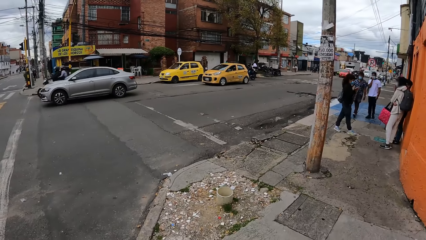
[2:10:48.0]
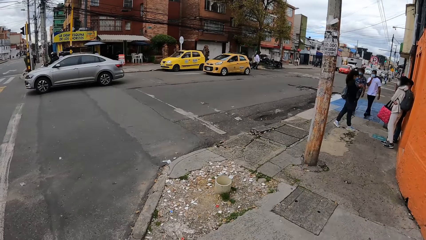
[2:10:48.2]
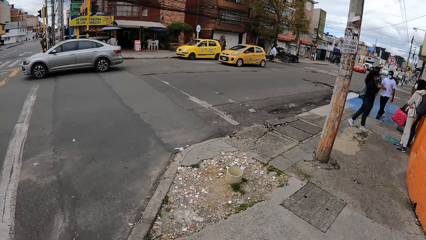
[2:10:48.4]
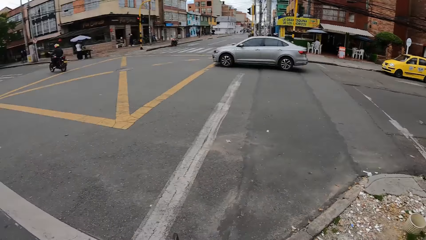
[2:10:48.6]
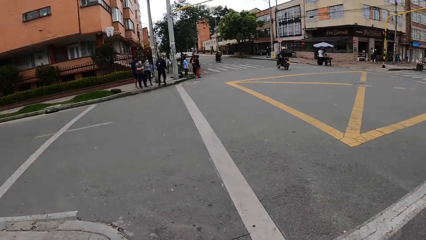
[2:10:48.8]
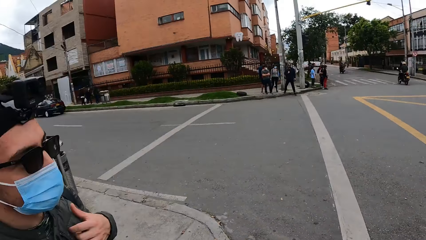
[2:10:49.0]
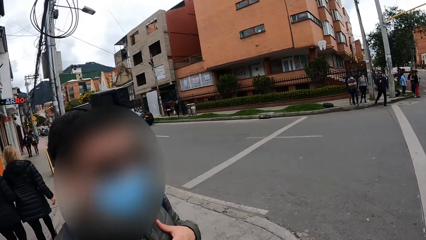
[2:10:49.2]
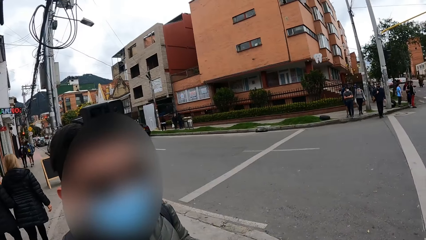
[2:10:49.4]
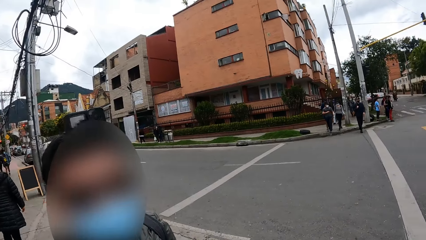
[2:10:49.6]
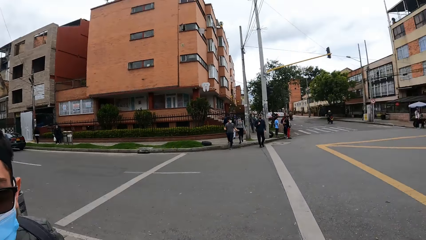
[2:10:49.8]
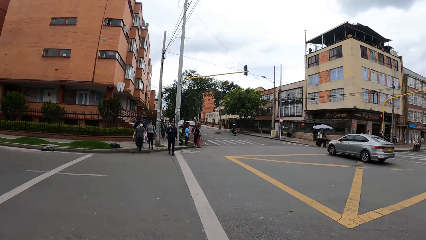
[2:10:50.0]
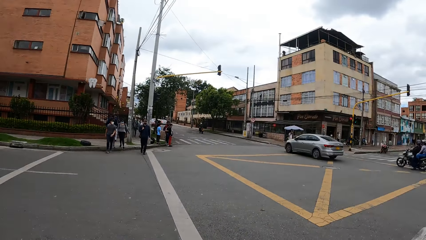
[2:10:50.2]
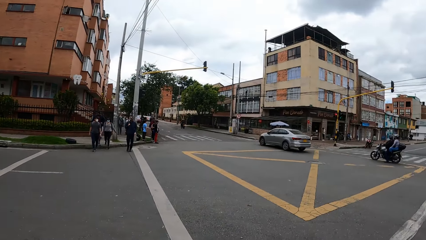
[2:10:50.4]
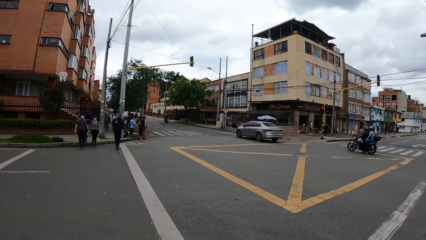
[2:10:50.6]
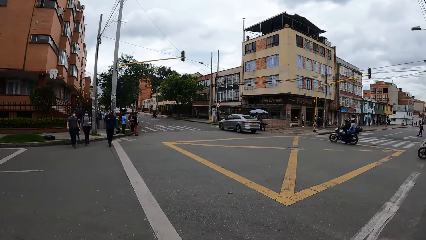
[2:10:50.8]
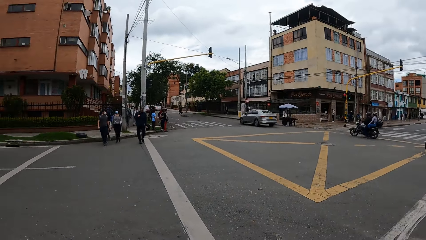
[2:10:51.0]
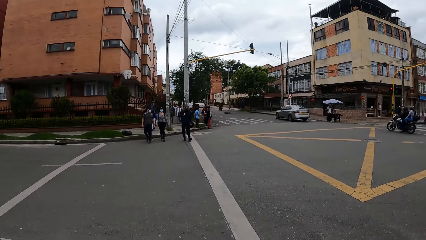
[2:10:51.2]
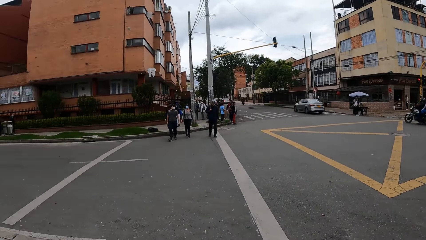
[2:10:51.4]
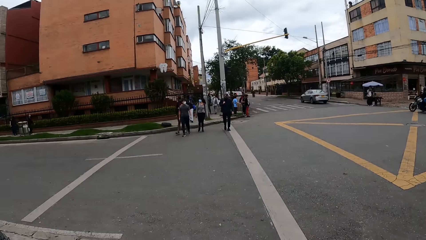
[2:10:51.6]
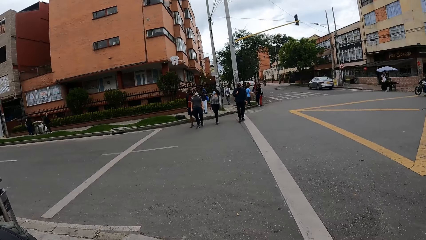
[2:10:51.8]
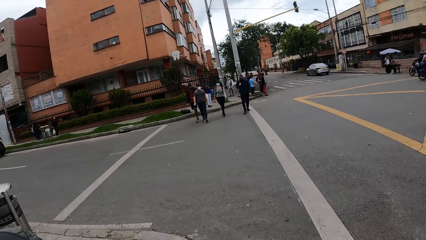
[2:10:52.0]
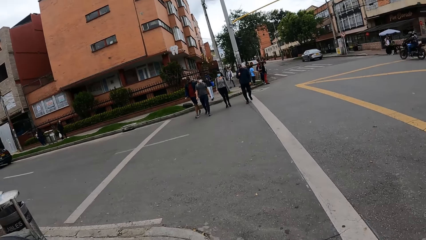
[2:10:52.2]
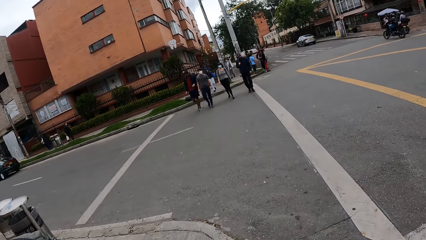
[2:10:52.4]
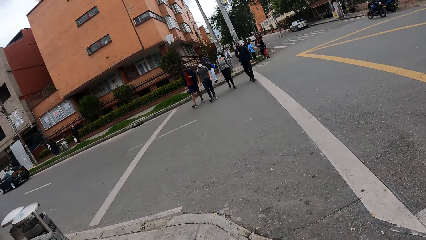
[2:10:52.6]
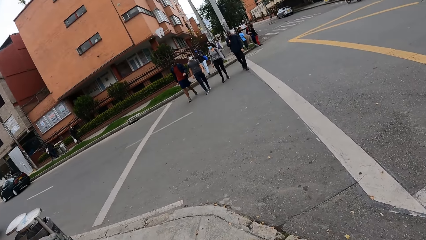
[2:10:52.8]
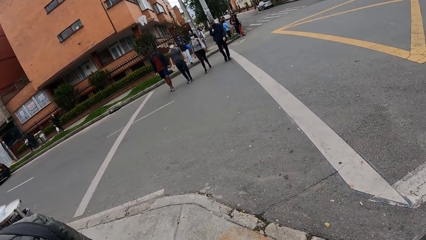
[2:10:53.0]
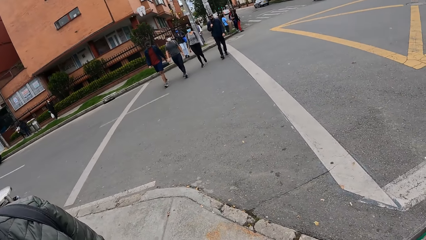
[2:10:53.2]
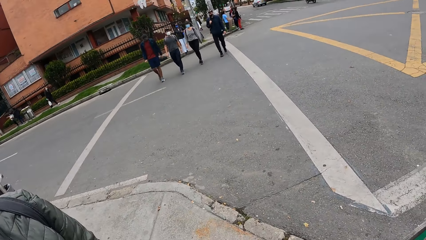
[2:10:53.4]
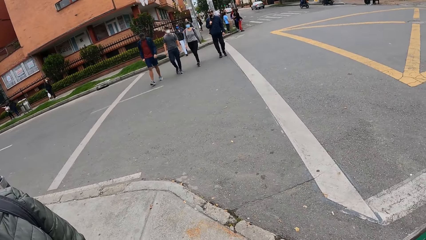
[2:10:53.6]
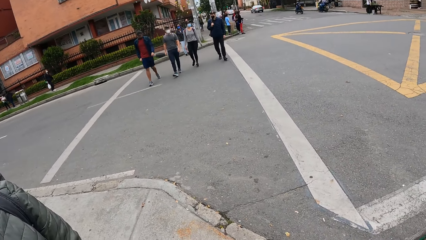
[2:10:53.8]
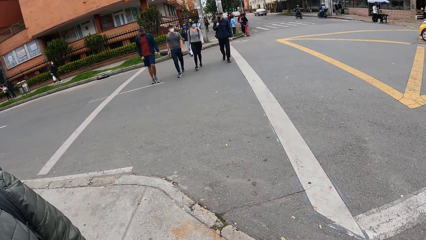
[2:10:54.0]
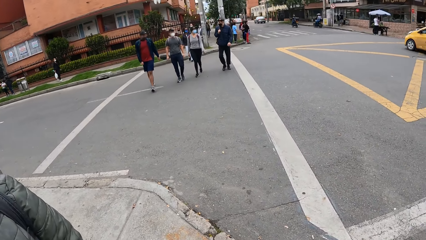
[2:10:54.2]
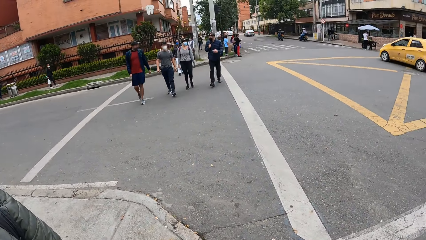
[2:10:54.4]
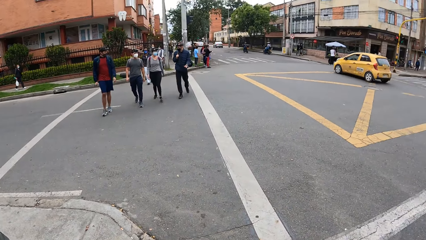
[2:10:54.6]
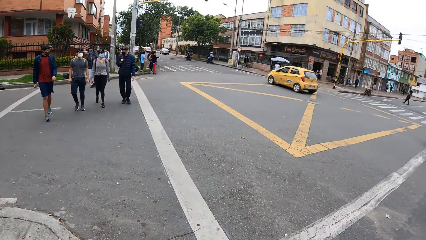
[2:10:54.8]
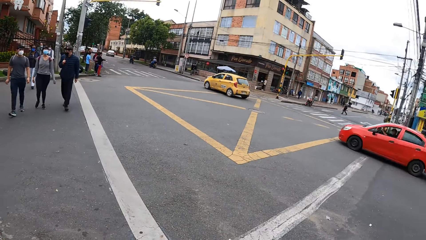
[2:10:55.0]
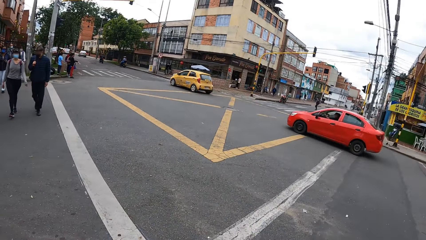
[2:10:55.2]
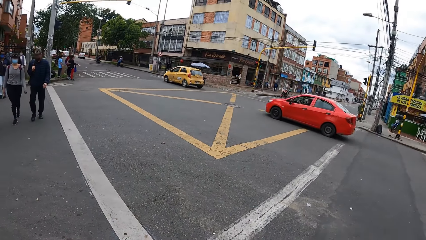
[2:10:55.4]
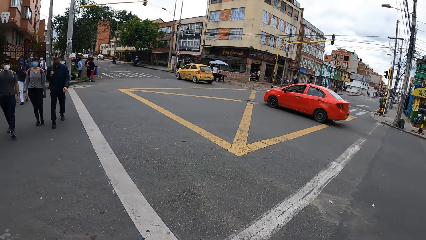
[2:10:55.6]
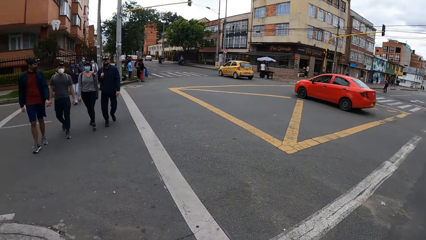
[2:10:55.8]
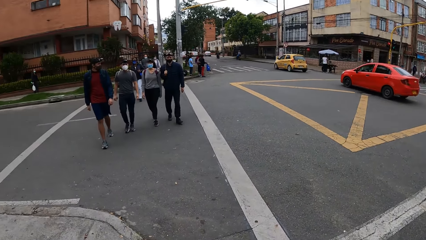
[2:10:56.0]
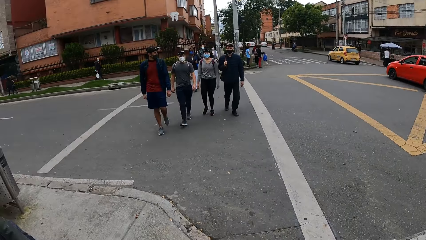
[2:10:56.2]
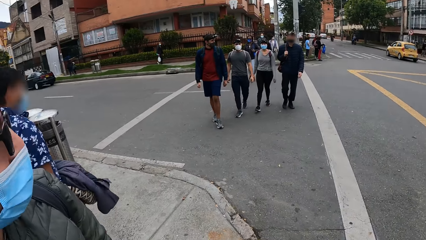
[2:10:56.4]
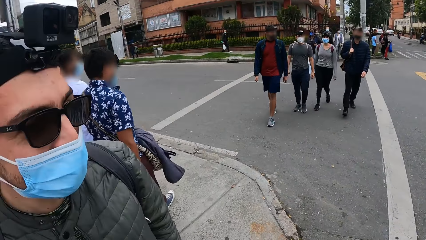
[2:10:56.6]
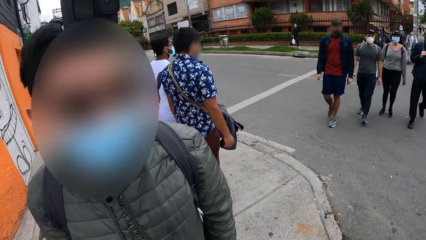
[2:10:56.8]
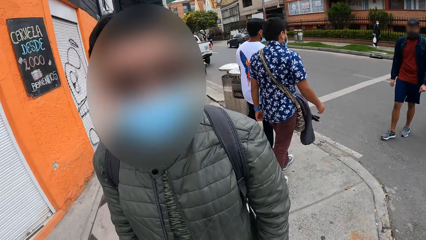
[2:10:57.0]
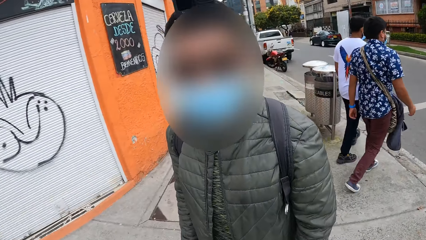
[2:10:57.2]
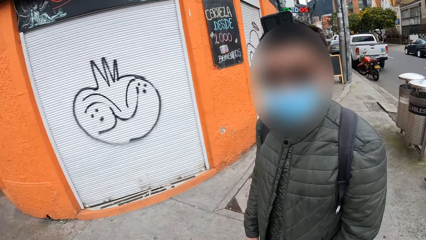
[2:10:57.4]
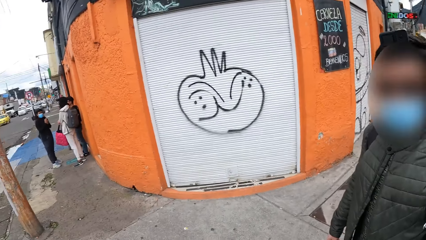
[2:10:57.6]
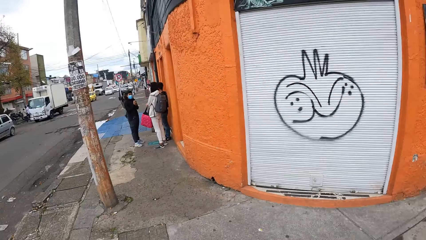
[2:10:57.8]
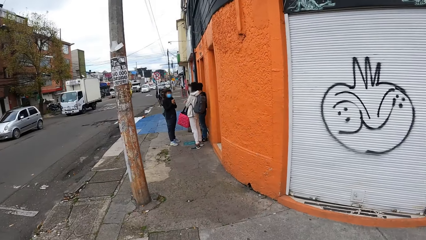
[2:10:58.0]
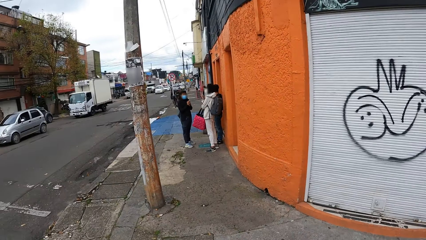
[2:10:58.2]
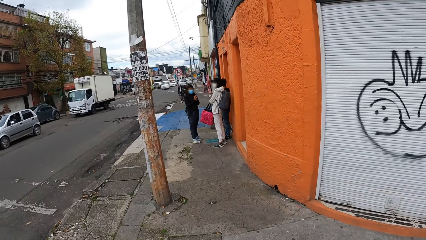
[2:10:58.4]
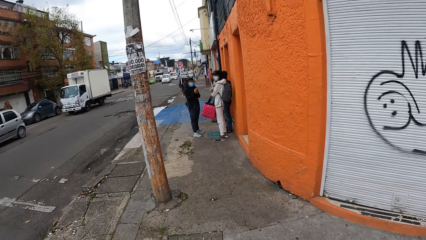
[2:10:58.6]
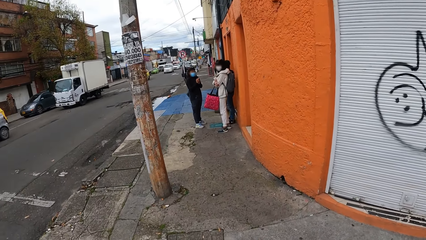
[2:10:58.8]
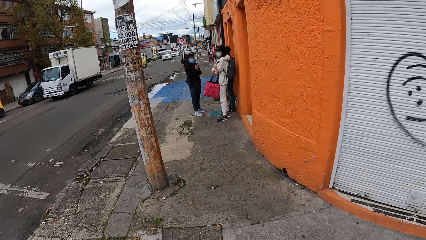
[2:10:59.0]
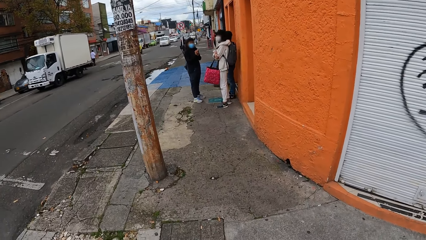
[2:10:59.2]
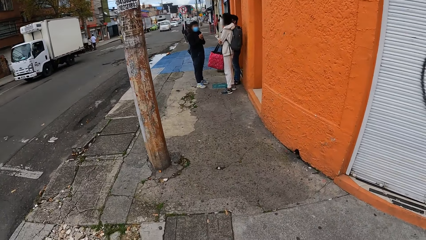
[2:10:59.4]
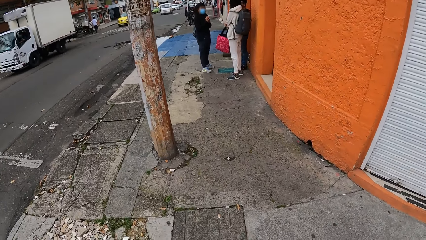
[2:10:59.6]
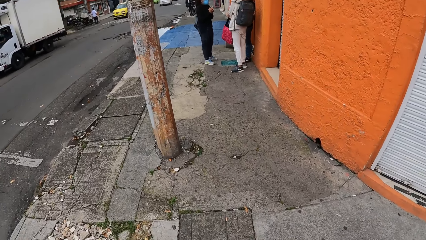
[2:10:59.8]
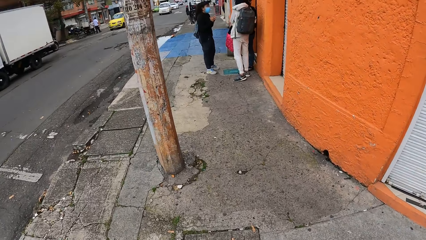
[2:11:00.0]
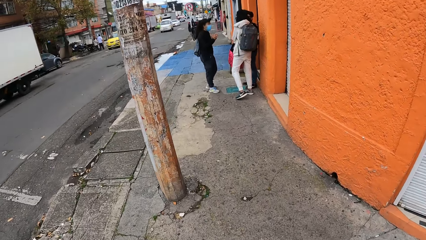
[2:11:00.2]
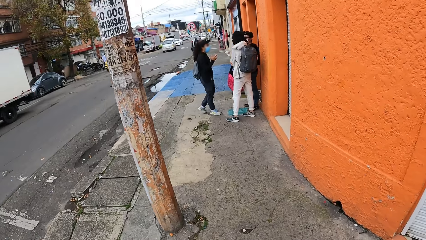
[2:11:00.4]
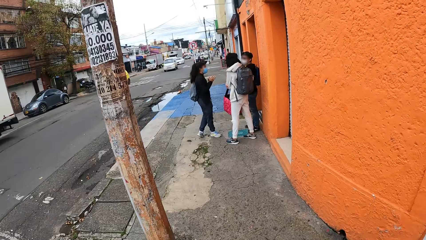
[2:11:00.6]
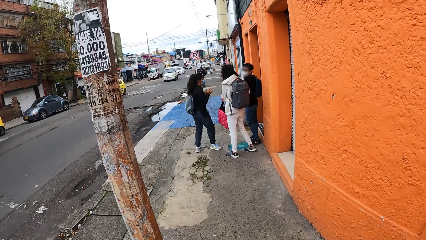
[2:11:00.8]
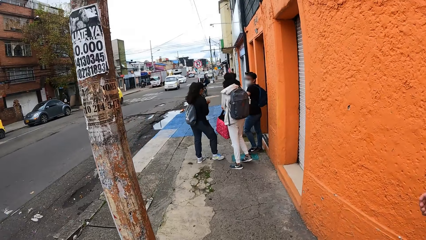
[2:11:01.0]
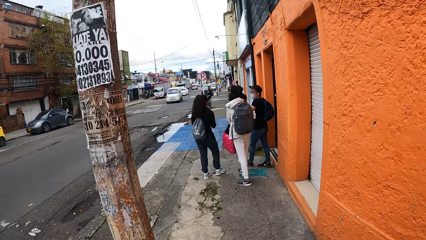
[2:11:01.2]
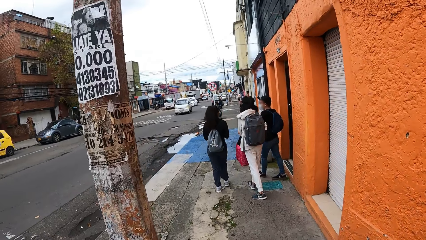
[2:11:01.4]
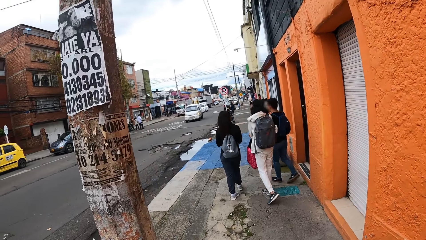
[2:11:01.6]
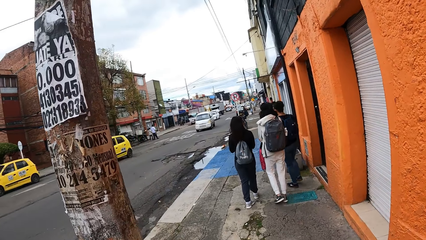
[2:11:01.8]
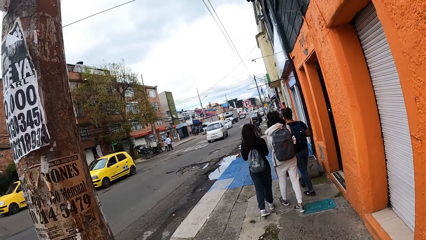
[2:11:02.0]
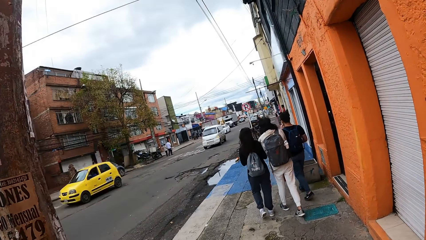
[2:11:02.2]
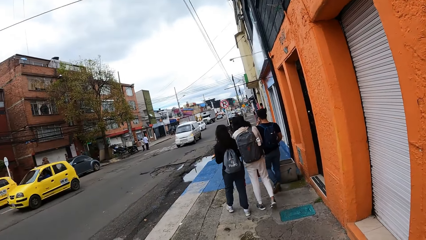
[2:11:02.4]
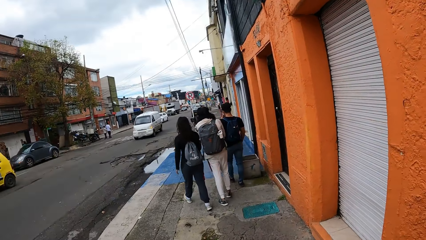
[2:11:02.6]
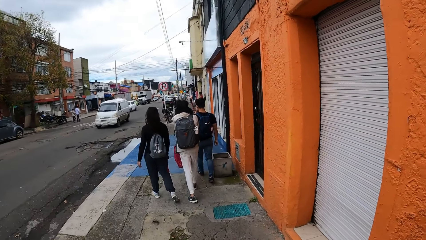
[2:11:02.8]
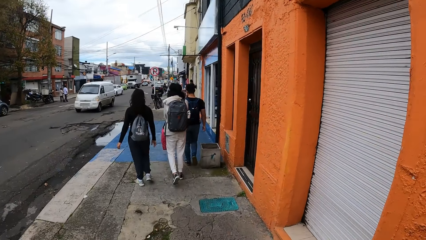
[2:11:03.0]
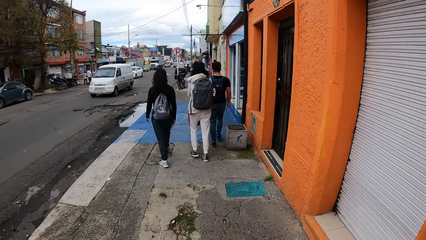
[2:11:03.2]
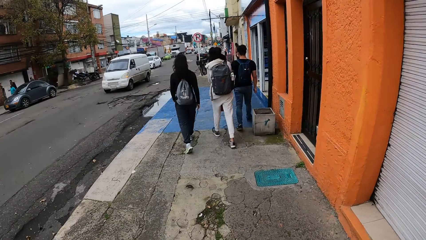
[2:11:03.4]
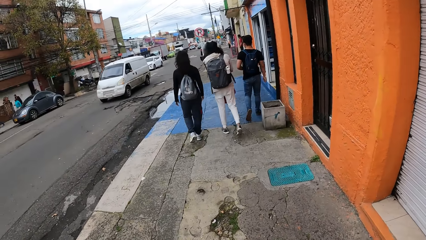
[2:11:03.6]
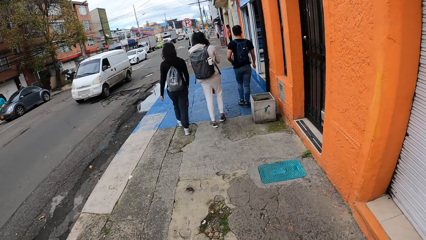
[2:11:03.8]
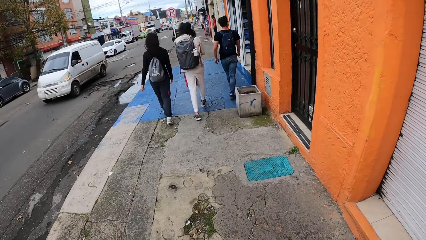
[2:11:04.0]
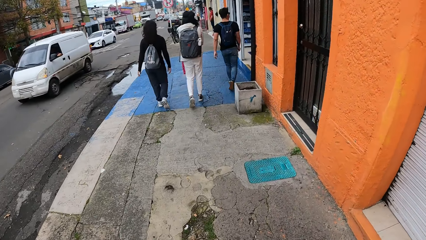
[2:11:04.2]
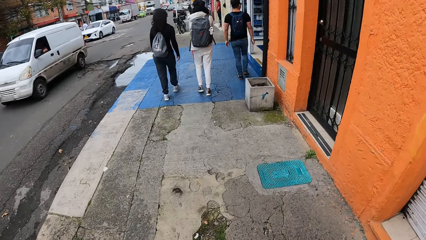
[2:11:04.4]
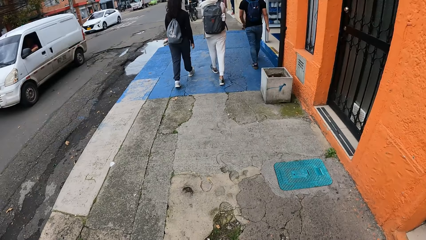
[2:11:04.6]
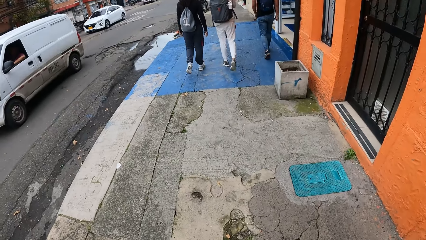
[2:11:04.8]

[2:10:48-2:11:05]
The camera wearer looks at a man. They walk on the road with a group of people.
